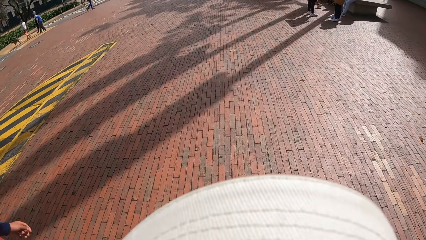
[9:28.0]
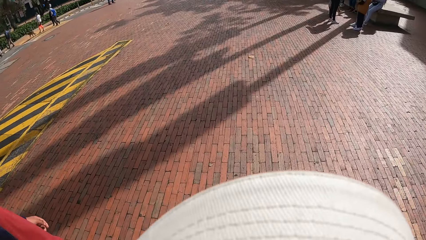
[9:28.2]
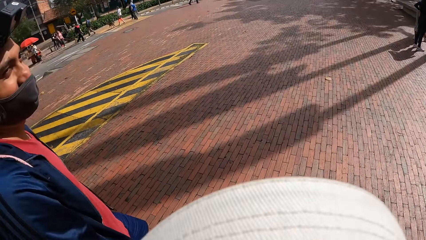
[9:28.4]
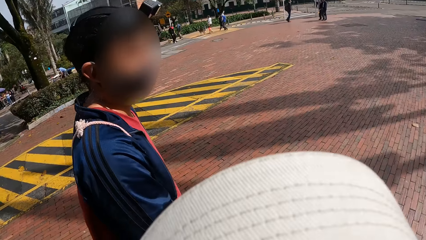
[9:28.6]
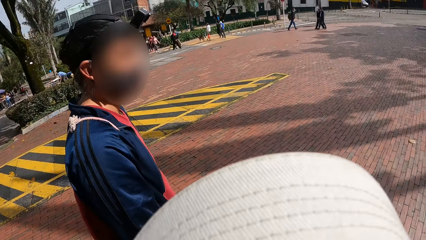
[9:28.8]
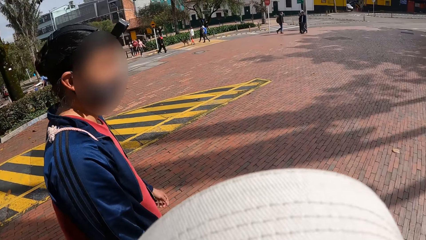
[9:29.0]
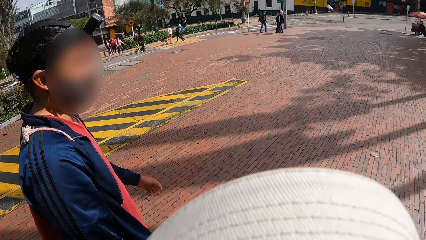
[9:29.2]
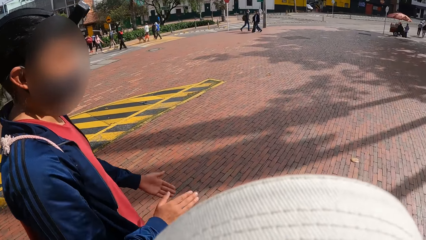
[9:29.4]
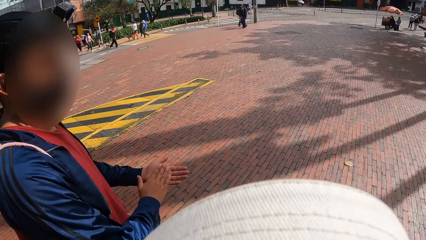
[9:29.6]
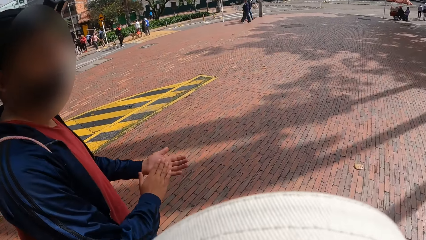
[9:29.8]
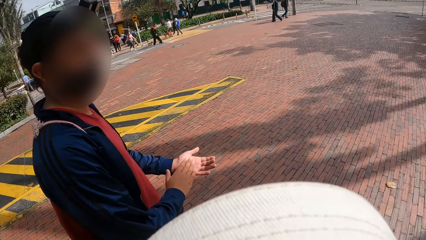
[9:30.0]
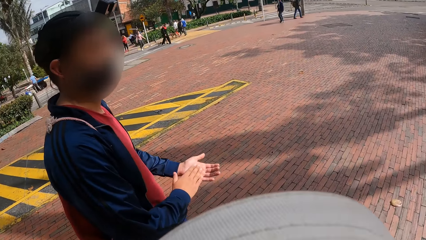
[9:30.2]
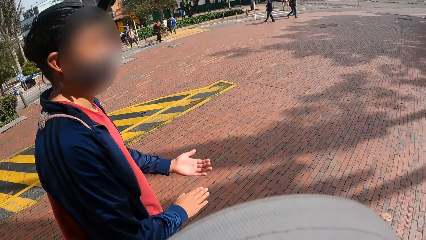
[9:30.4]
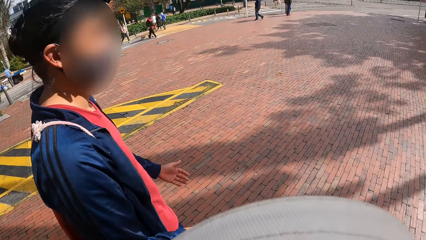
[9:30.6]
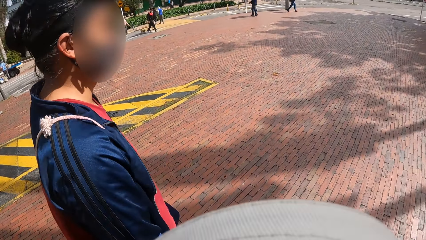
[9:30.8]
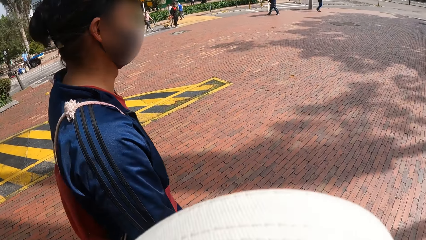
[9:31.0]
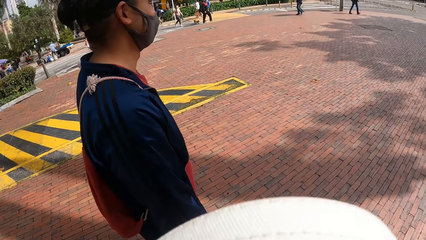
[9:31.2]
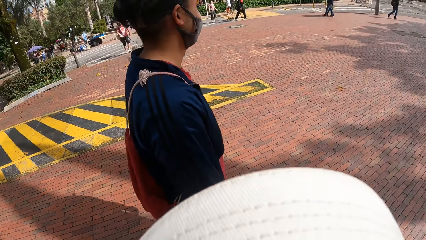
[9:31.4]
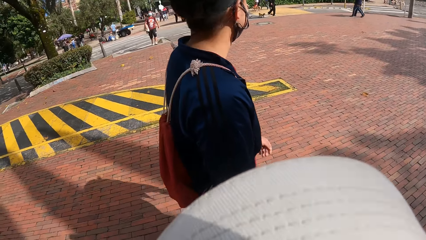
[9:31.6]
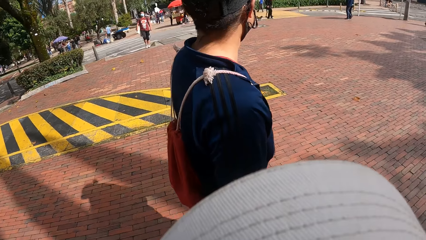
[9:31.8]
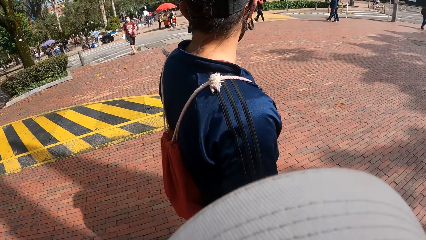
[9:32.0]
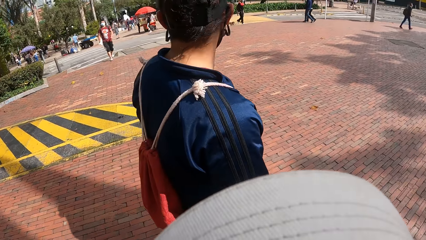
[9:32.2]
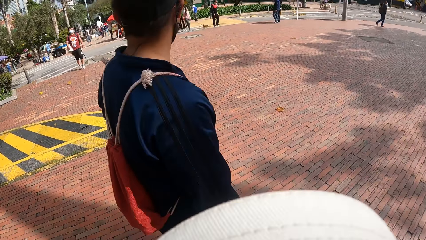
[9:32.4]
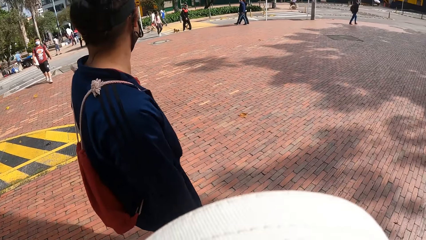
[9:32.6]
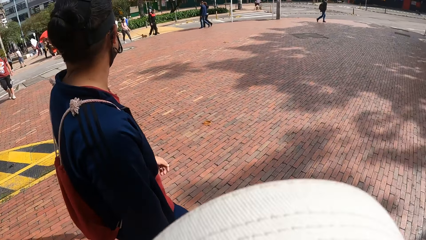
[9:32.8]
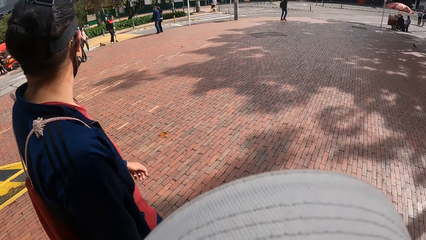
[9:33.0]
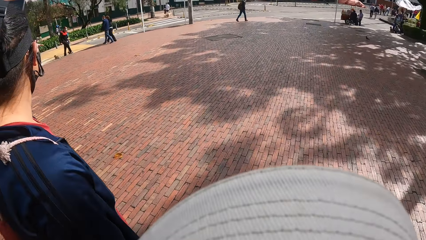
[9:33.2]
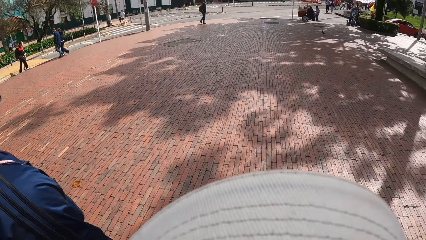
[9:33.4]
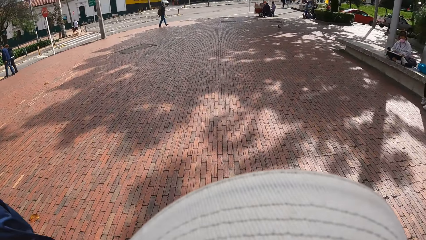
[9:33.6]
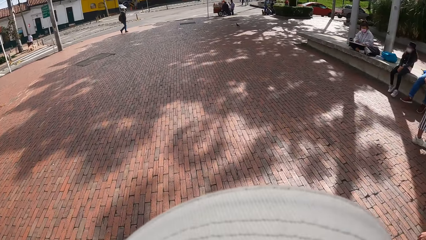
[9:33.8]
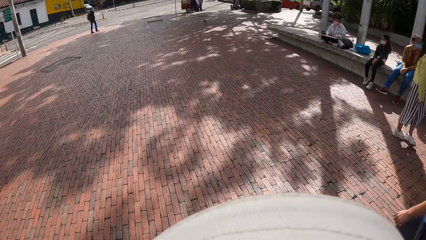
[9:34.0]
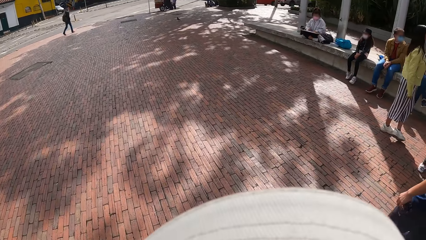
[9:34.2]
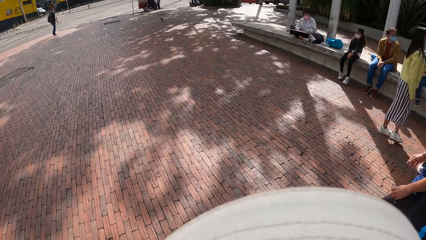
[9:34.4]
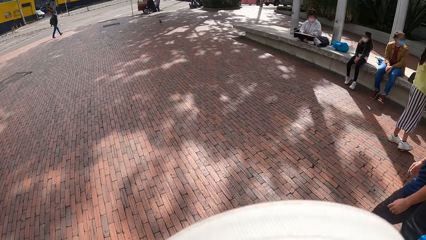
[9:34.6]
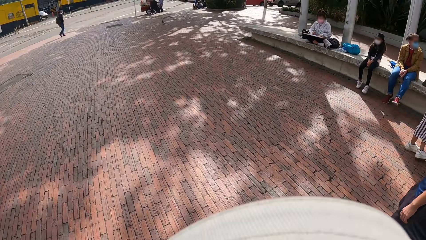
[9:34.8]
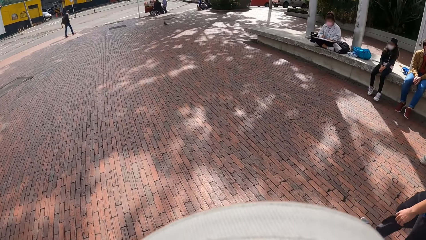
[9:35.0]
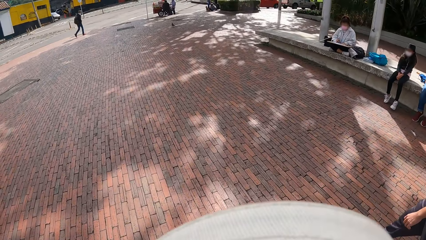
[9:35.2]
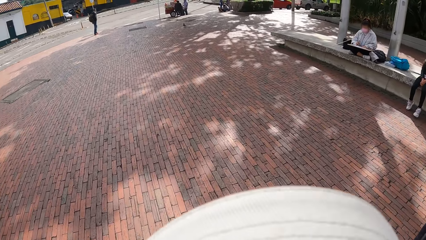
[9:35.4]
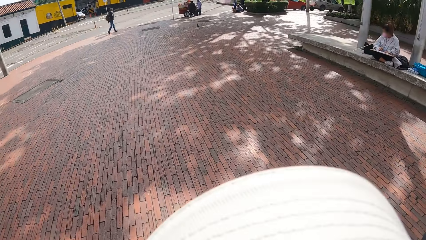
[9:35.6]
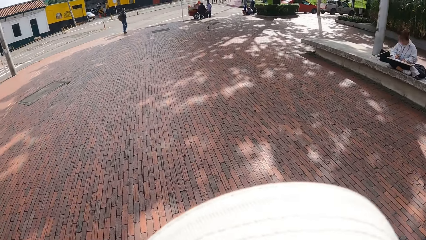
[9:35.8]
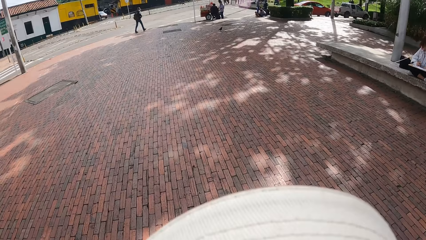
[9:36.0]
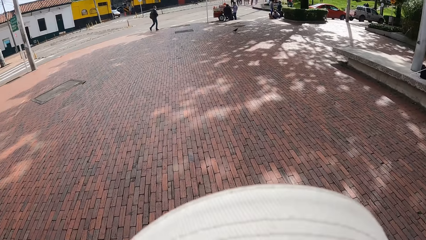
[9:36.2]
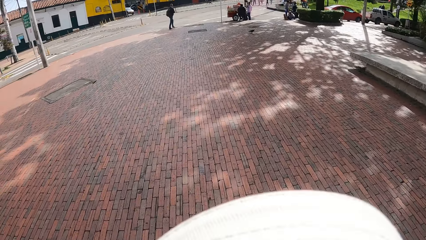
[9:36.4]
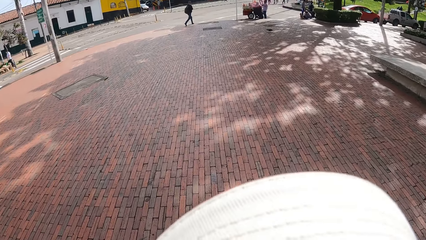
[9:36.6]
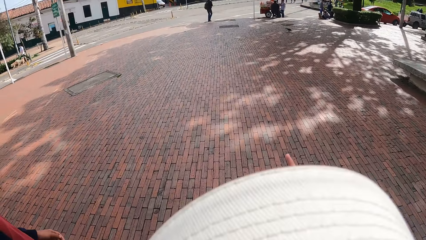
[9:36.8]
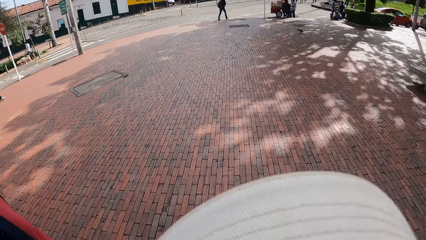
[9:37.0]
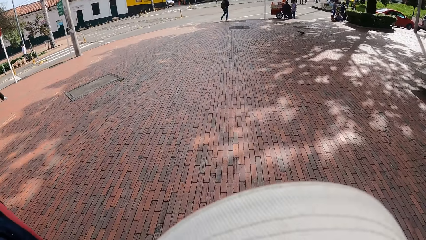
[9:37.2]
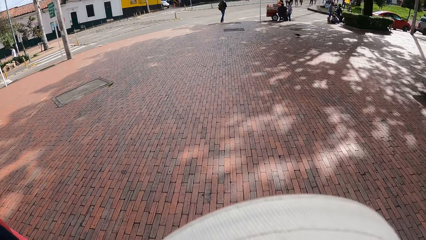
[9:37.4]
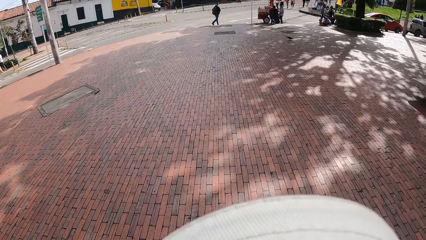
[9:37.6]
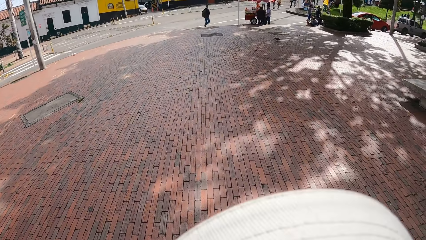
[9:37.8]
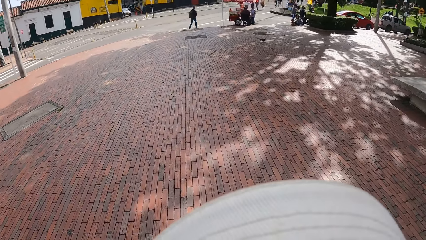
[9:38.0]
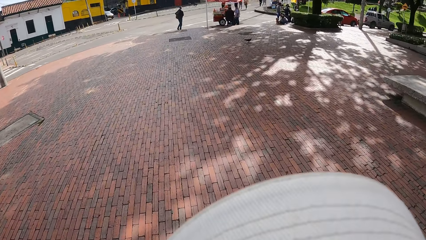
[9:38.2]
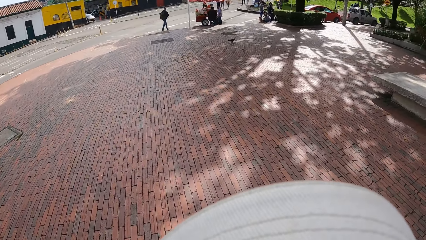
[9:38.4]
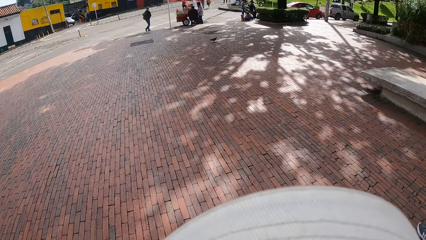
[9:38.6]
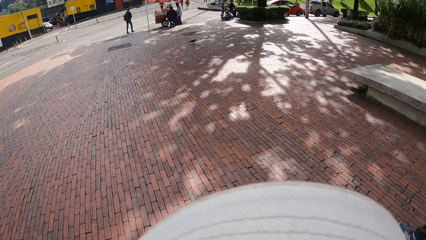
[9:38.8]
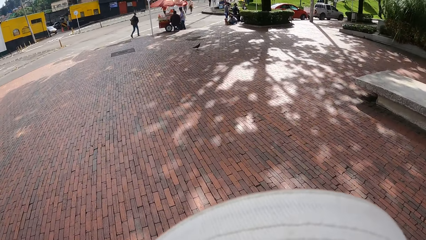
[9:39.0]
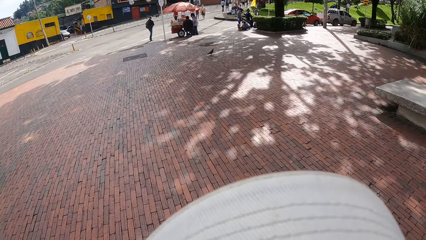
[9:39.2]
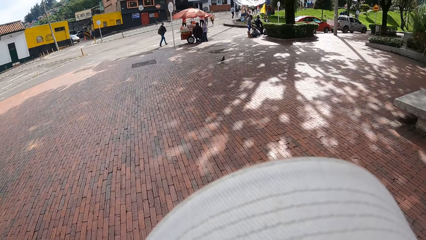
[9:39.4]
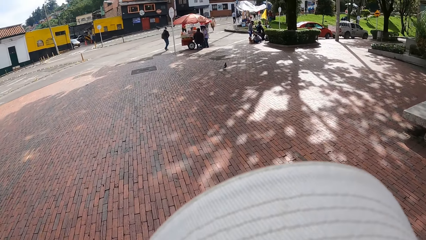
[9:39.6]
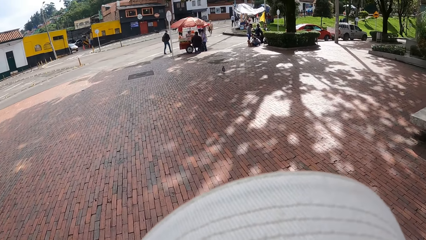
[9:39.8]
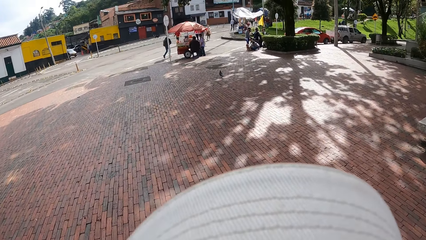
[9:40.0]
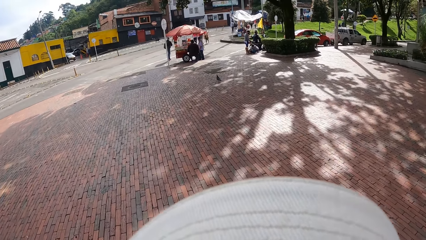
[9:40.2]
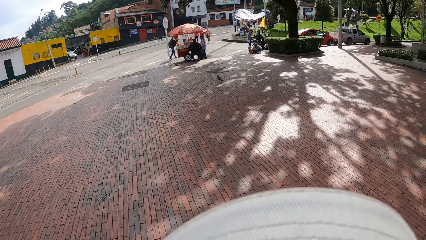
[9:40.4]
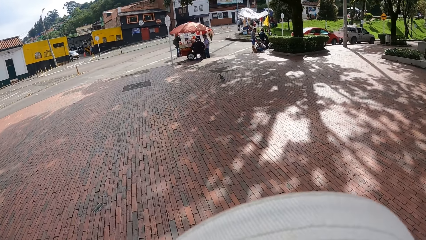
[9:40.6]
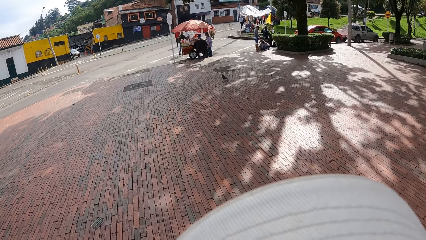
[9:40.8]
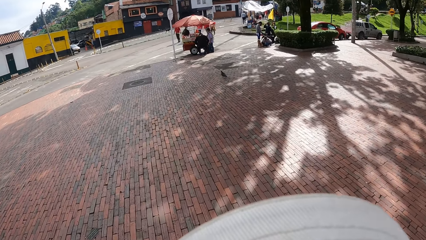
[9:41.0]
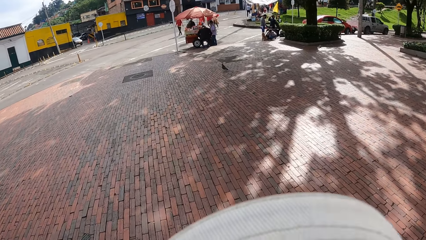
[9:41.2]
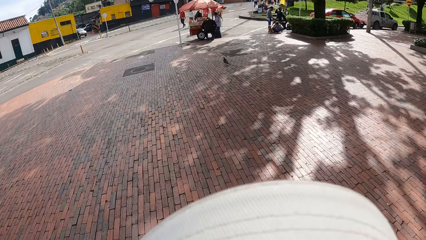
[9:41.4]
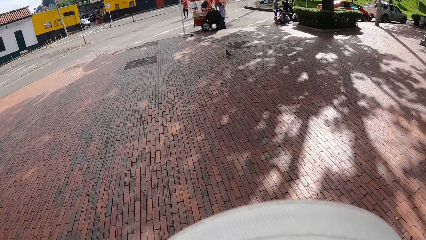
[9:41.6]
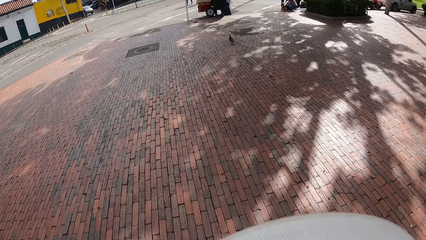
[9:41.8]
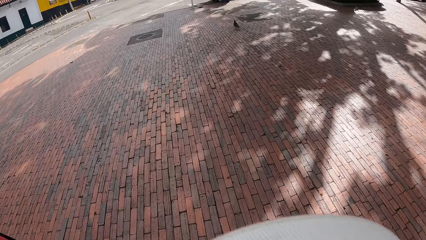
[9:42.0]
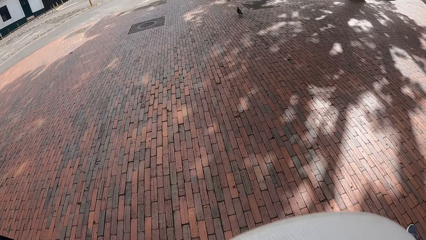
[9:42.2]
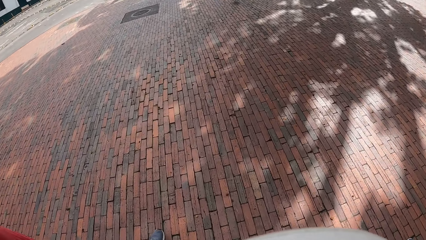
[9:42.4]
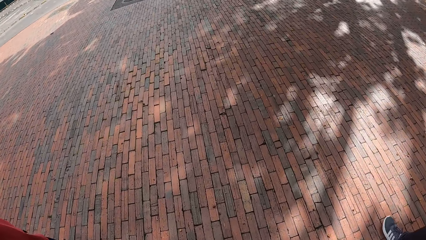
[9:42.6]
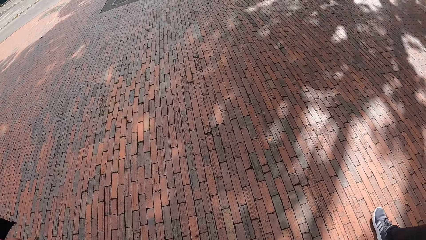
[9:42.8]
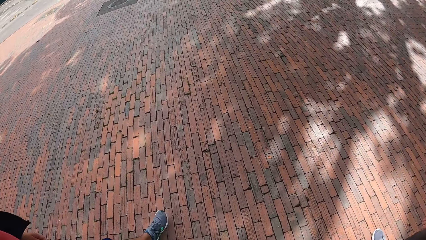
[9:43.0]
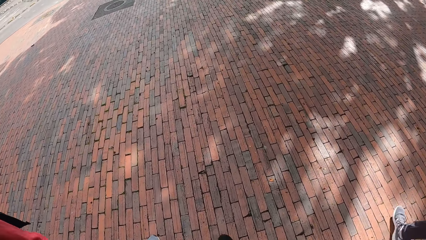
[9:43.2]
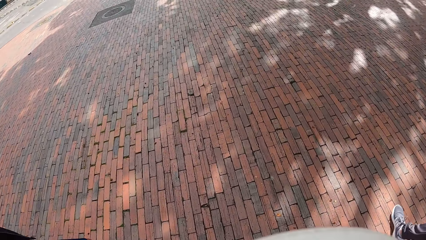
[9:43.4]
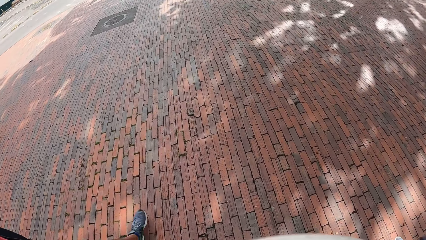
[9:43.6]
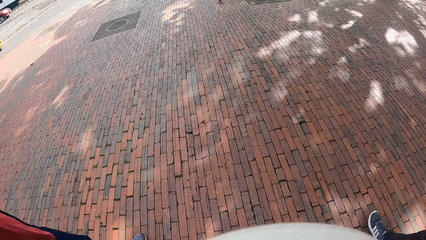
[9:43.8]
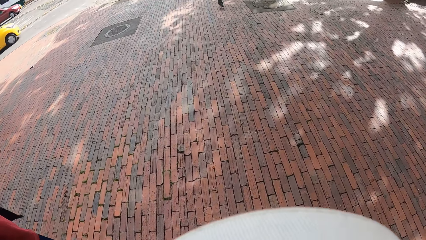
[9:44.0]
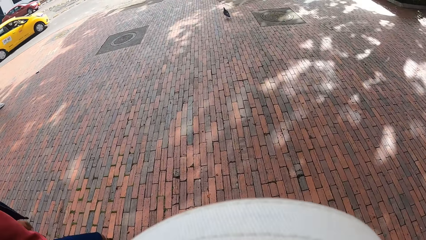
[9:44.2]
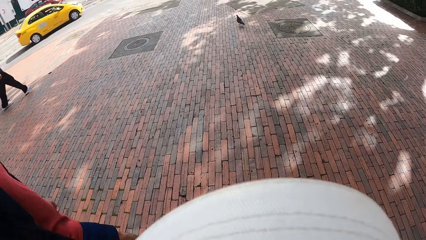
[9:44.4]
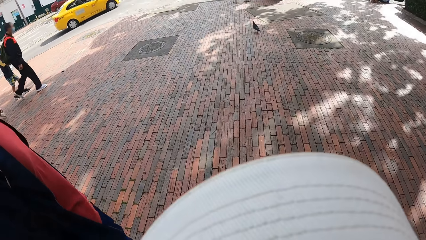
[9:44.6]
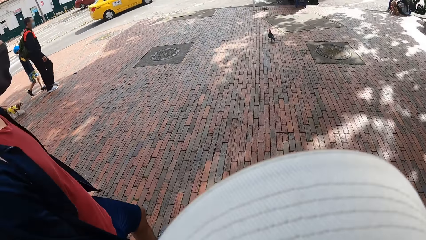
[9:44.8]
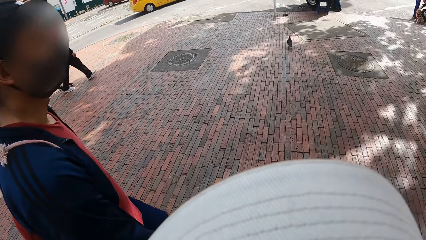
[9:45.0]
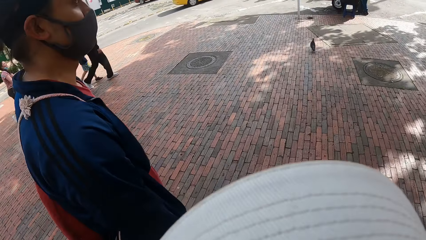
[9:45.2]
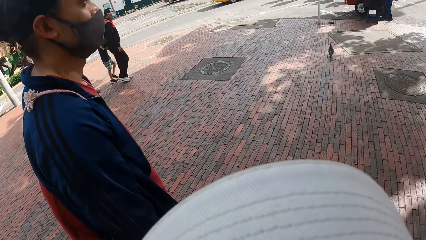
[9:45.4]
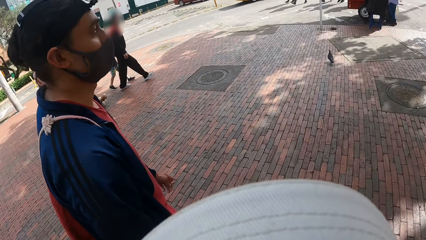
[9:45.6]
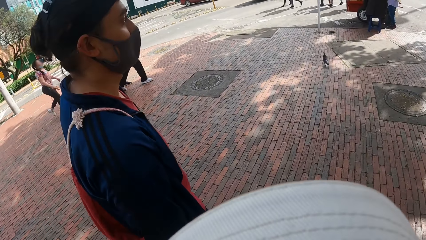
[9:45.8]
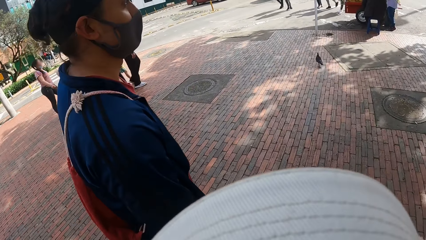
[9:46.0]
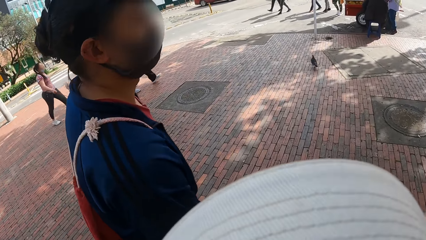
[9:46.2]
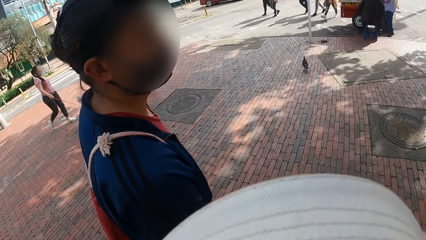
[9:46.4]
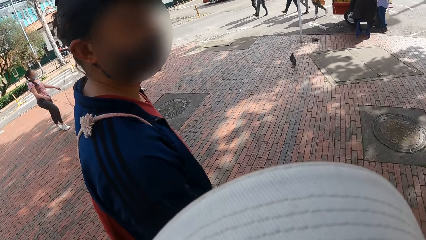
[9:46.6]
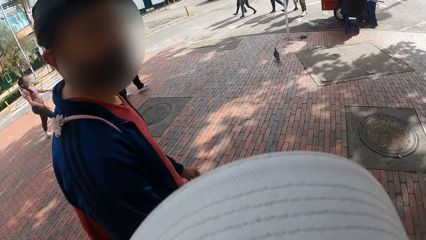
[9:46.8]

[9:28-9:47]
The man claps both his hands. Another man walks on the road.
